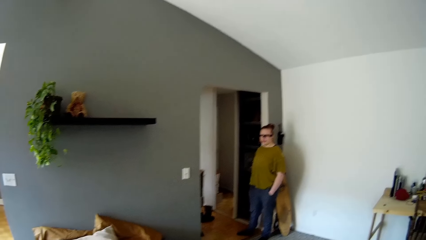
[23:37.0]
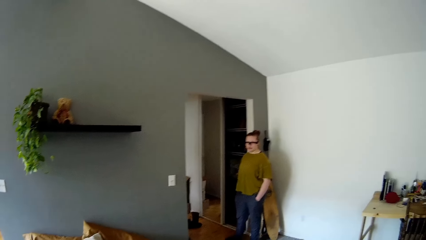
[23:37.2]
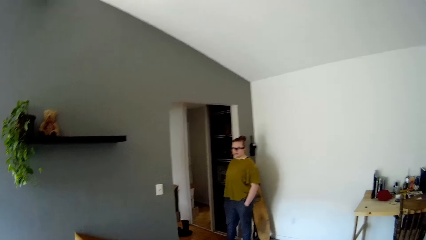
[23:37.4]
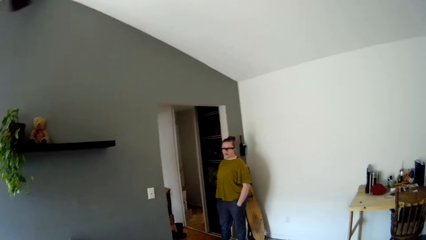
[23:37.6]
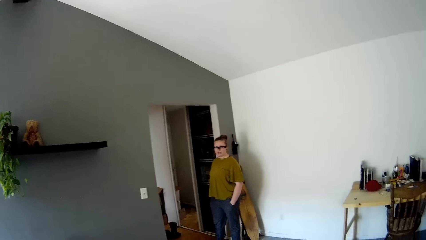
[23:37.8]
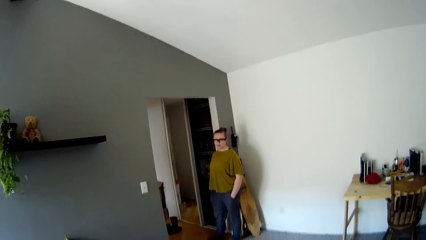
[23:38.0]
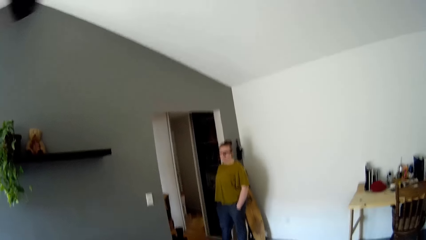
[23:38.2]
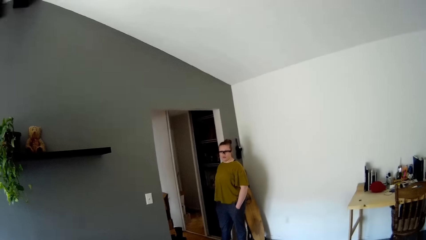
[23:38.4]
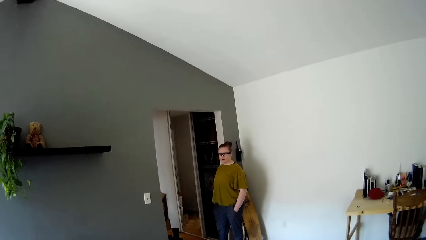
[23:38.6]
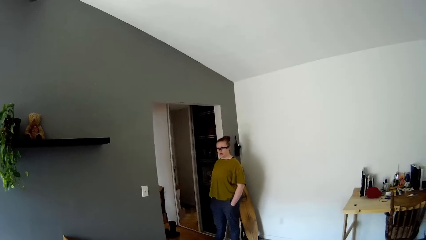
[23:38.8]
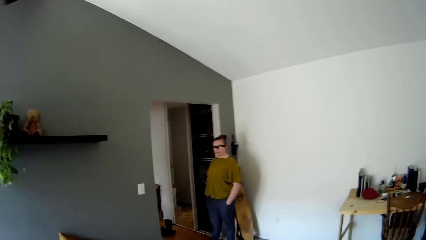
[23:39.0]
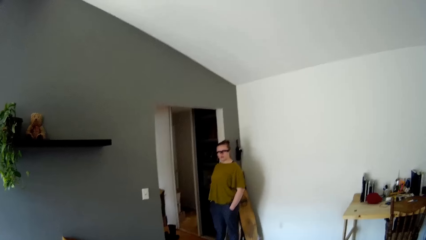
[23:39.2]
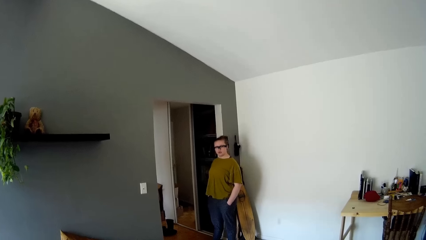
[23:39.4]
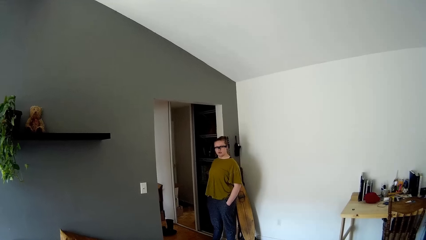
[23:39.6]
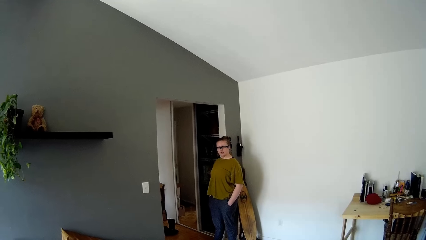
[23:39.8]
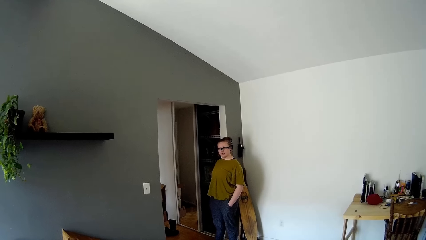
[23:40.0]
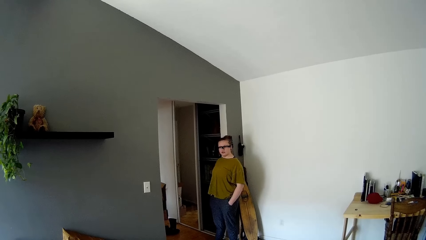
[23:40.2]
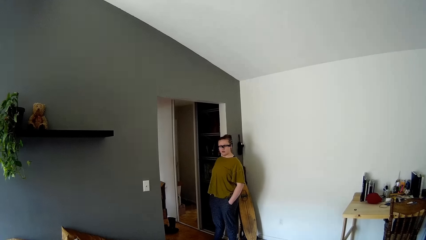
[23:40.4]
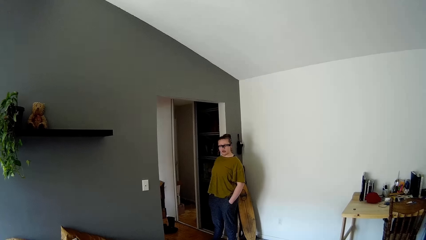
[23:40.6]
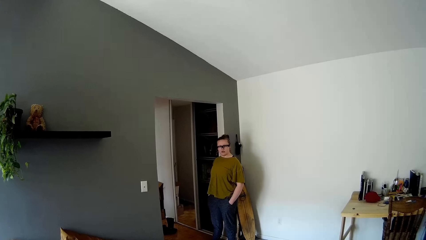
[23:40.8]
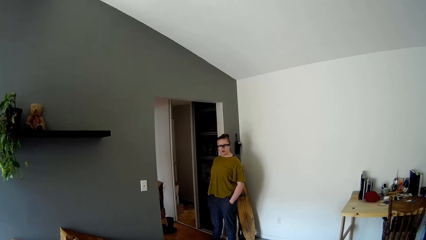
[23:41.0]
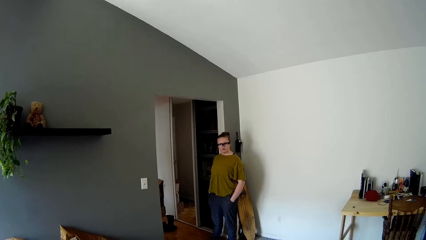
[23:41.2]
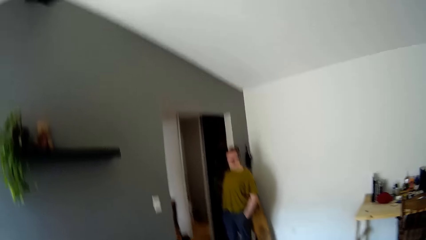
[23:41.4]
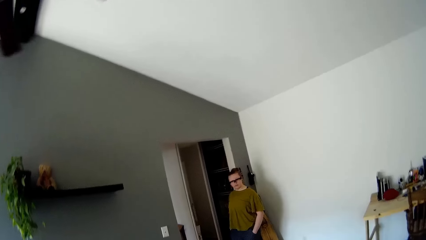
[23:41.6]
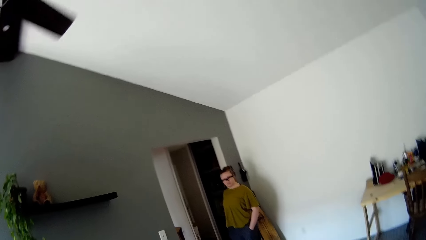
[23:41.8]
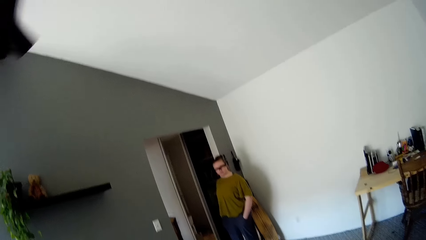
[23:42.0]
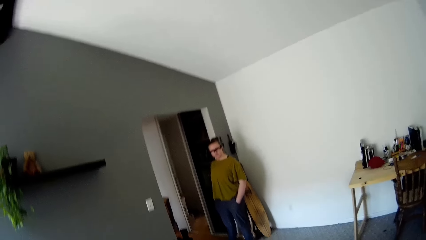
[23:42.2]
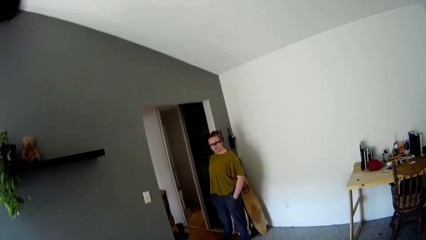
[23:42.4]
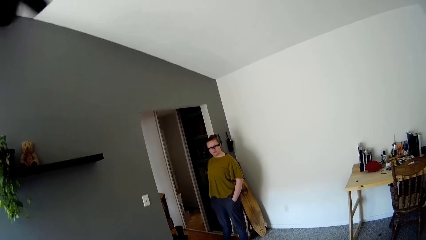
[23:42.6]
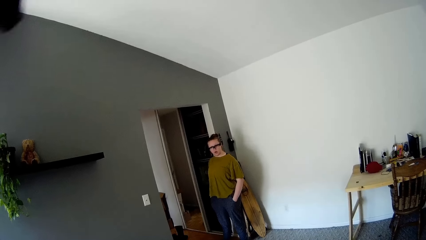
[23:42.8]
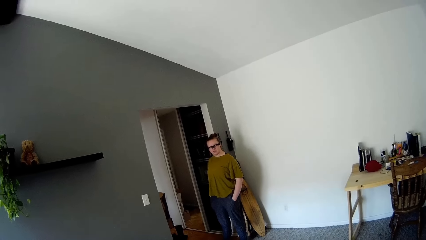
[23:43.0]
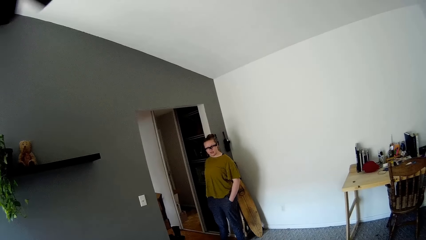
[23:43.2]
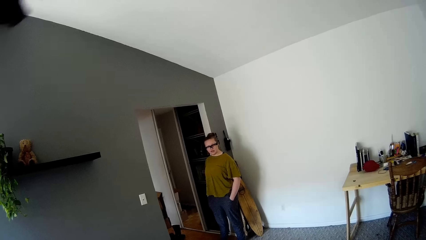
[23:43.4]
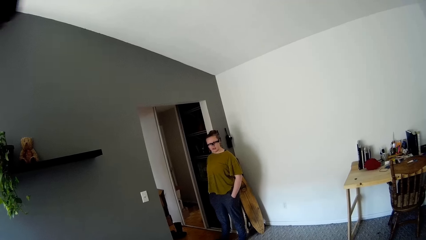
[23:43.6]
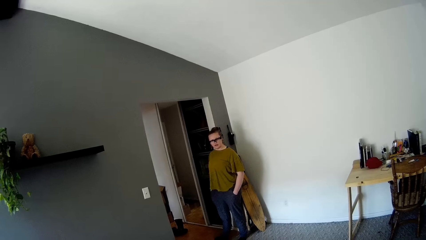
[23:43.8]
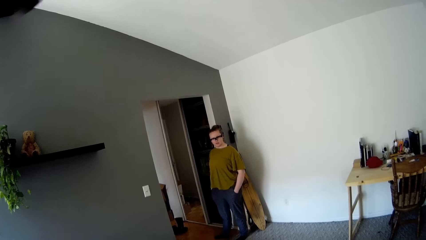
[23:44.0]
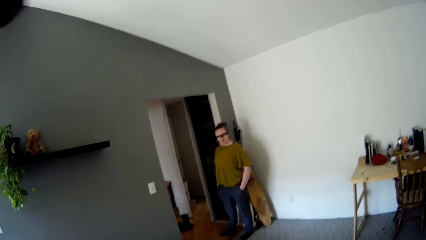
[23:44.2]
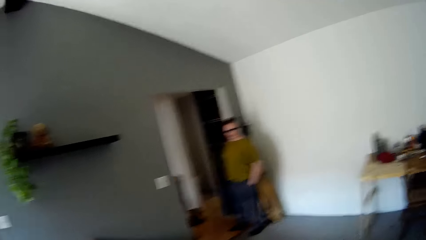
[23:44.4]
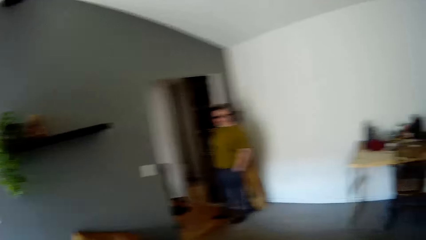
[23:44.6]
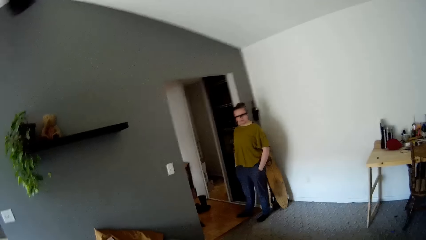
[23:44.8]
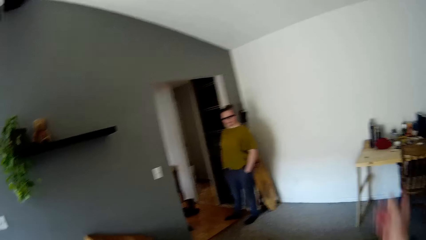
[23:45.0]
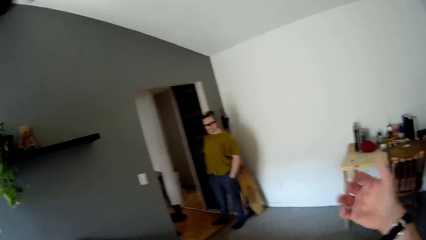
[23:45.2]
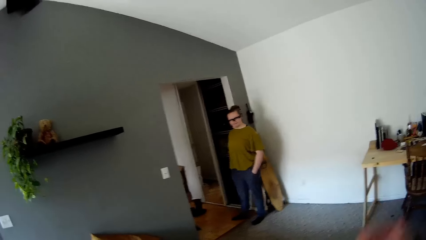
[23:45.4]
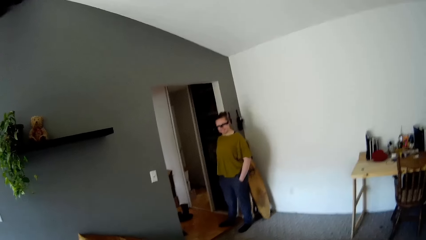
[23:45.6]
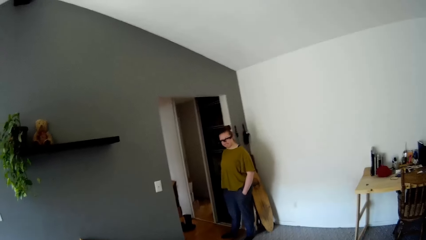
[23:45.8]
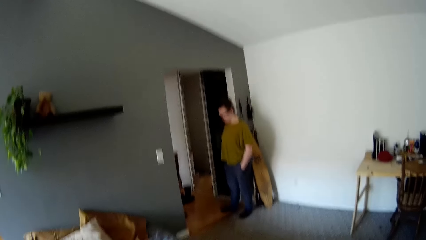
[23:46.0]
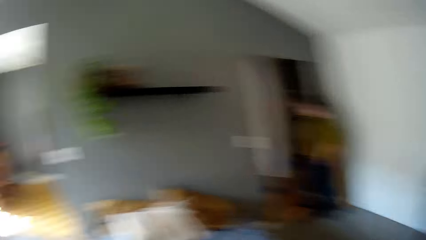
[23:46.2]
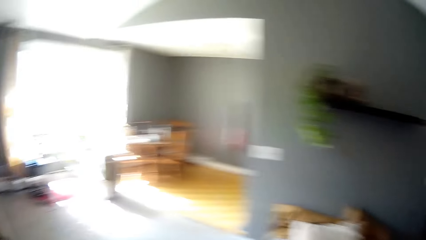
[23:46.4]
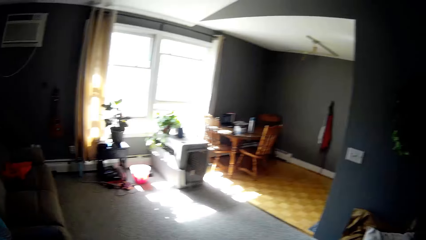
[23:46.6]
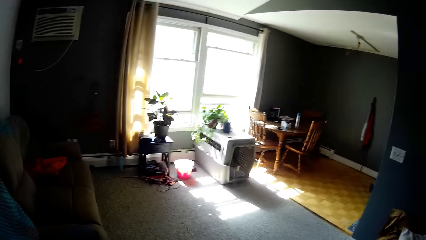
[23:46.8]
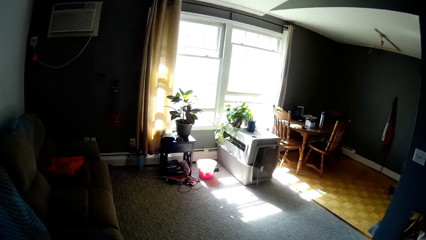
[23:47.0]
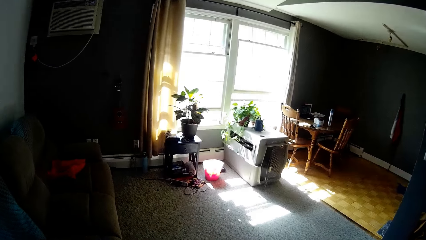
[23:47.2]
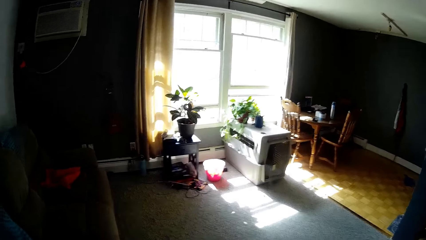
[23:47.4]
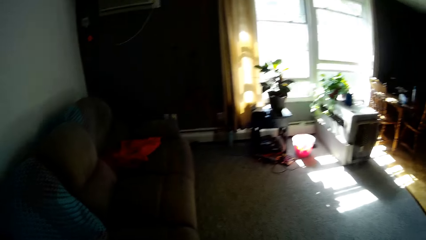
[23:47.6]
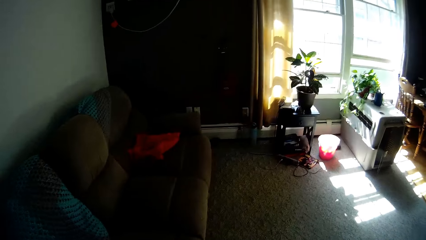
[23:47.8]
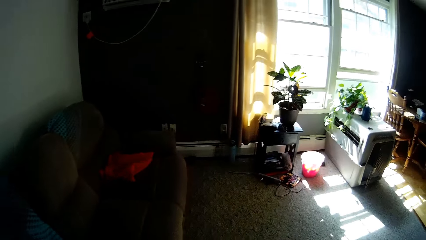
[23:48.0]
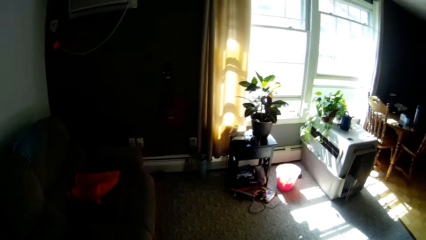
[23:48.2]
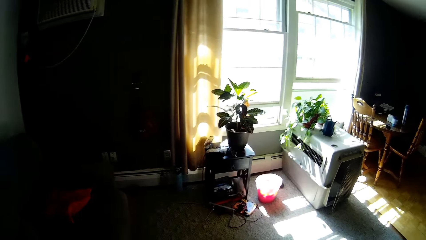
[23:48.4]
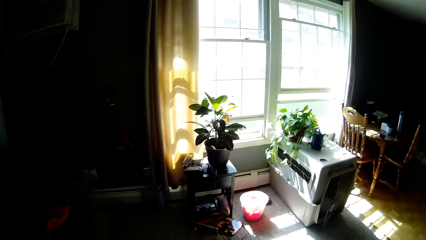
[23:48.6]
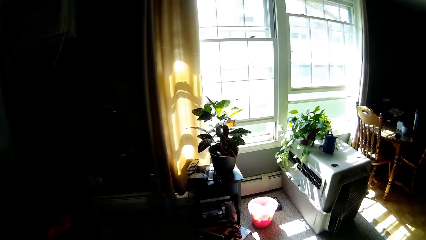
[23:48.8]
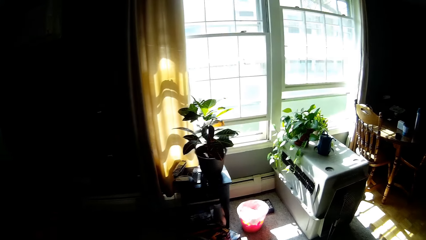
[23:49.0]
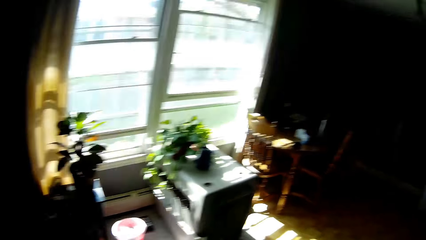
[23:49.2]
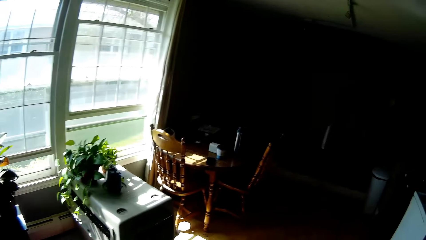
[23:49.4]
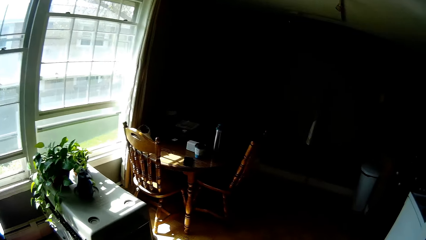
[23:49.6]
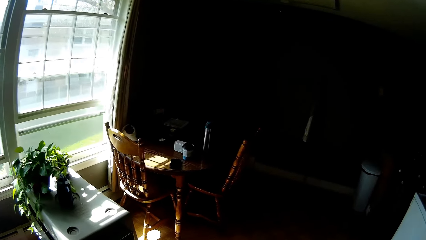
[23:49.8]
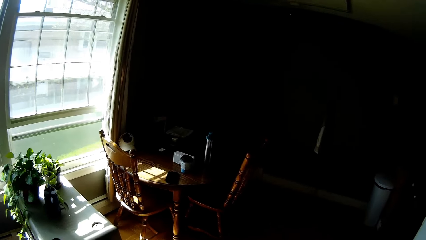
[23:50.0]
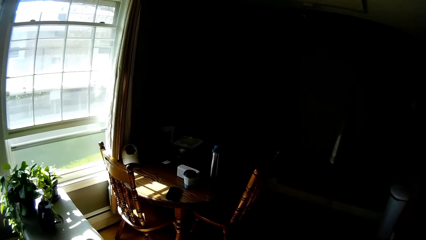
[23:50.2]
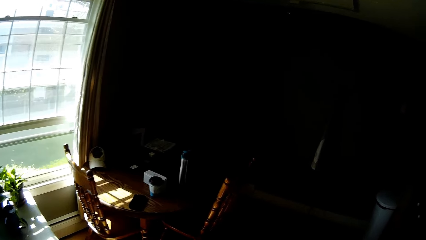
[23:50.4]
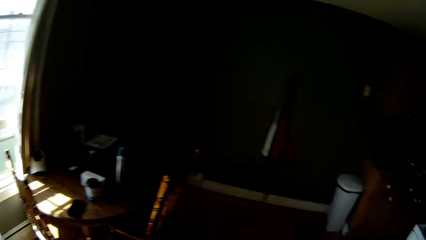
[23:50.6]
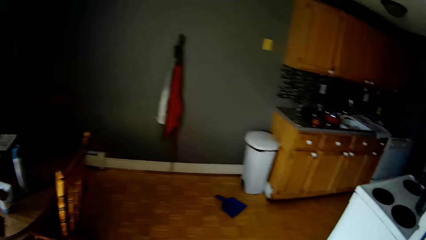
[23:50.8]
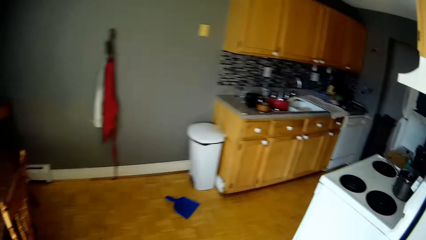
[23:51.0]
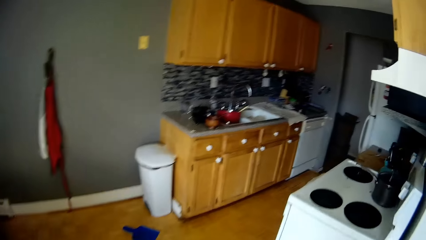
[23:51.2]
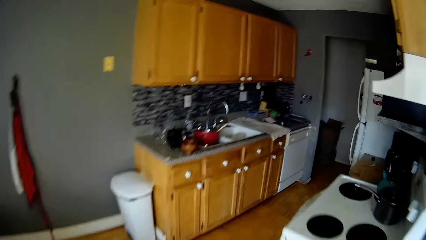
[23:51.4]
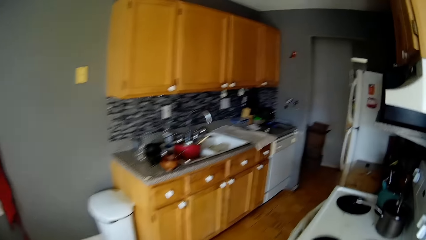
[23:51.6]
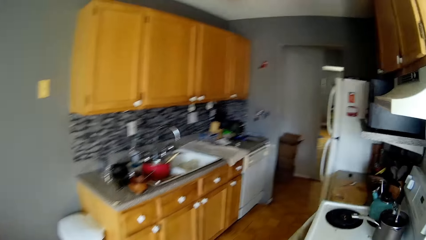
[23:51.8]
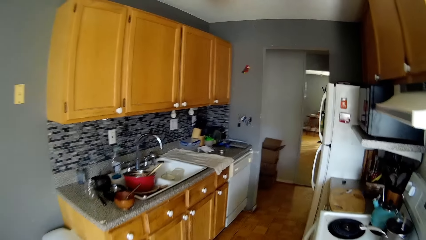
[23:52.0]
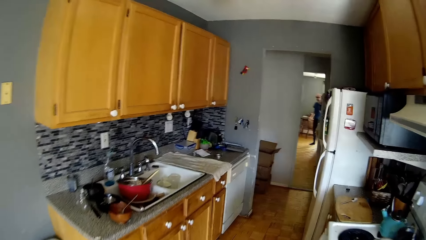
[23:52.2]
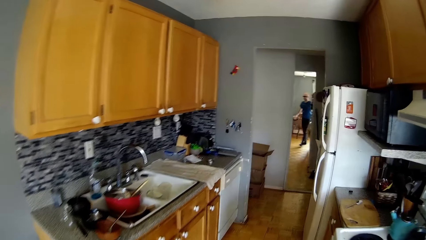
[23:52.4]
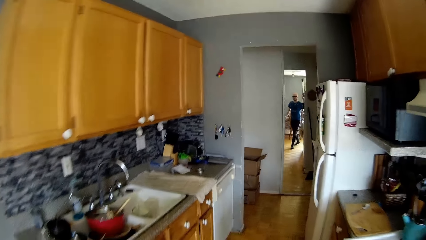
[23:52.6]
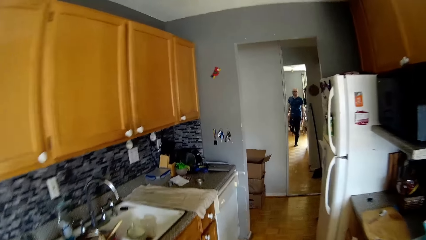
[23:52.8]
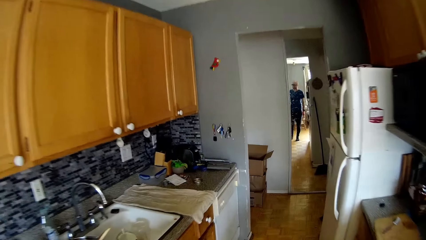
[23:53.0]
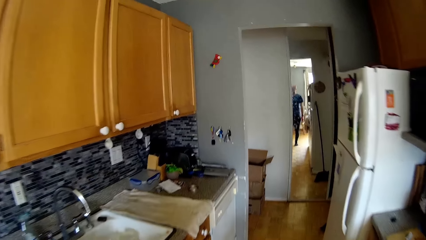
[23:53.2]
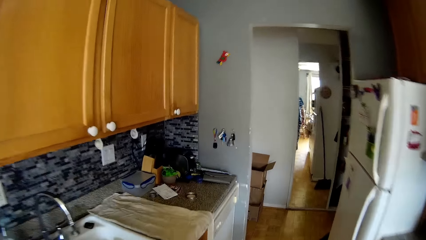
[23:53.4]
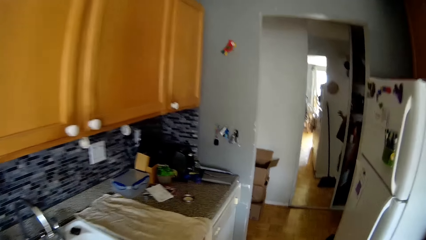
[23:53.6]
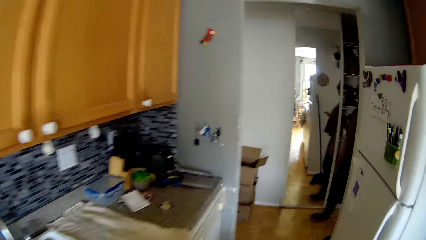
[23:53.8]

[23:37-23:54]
The camera wearer stretches his right hand forward. He walks in the room. The woman converses with the camera wearer. The camera wearer walks into the kitchen.
